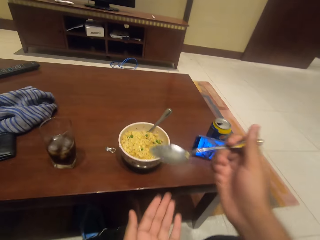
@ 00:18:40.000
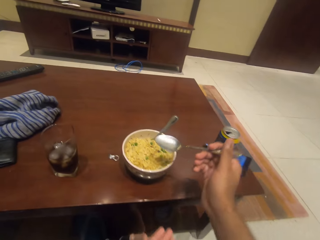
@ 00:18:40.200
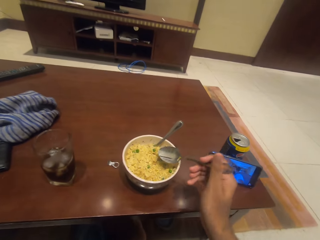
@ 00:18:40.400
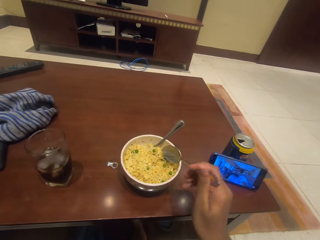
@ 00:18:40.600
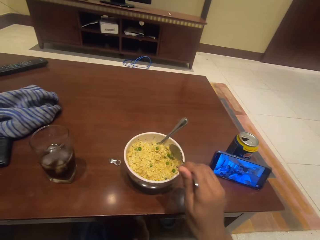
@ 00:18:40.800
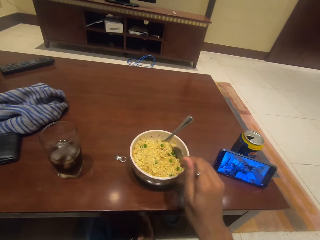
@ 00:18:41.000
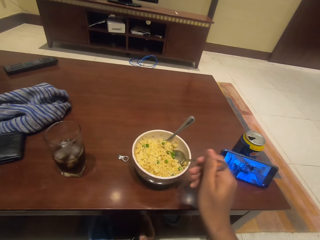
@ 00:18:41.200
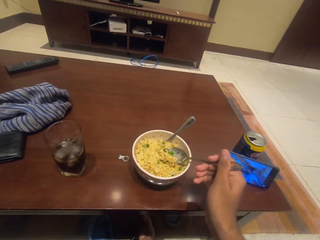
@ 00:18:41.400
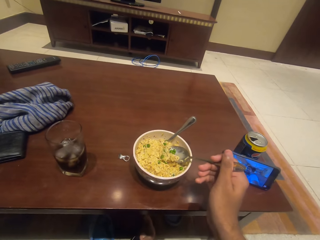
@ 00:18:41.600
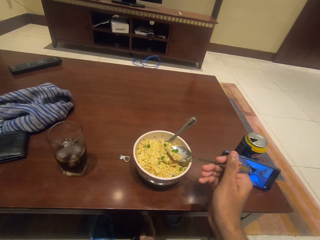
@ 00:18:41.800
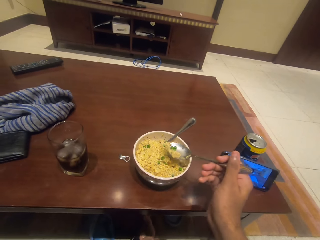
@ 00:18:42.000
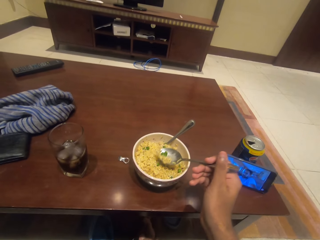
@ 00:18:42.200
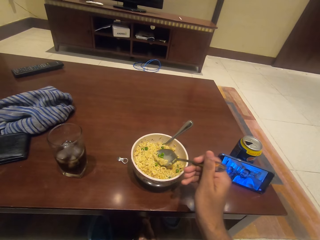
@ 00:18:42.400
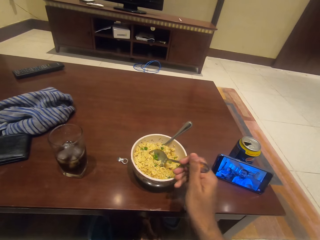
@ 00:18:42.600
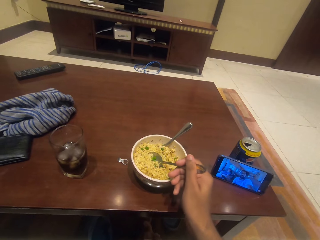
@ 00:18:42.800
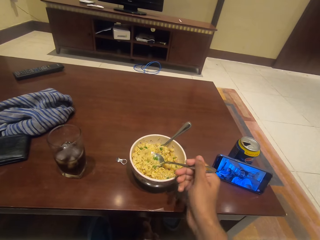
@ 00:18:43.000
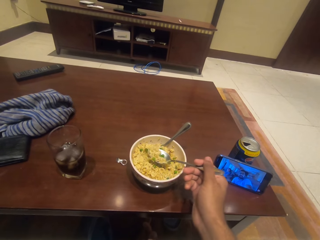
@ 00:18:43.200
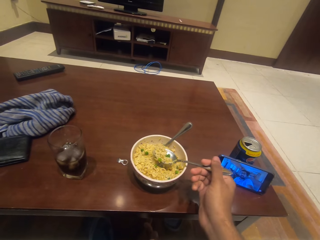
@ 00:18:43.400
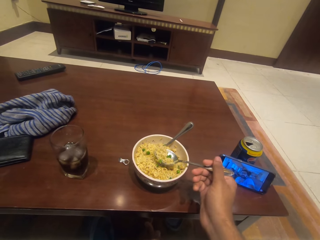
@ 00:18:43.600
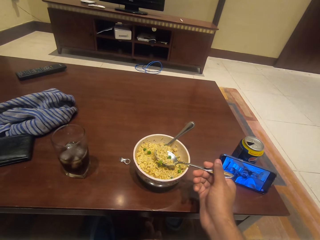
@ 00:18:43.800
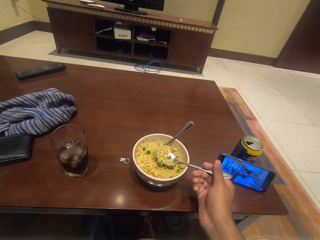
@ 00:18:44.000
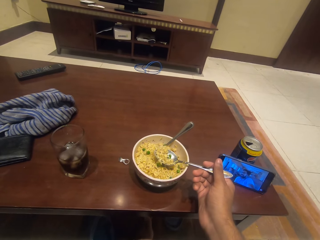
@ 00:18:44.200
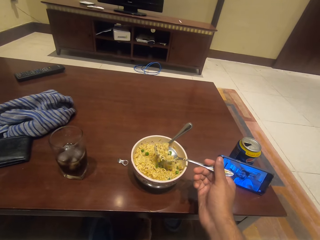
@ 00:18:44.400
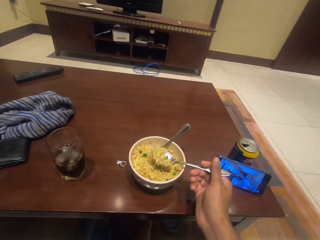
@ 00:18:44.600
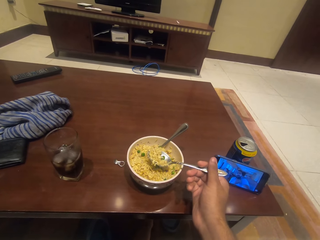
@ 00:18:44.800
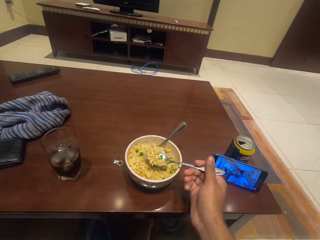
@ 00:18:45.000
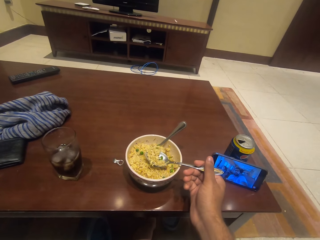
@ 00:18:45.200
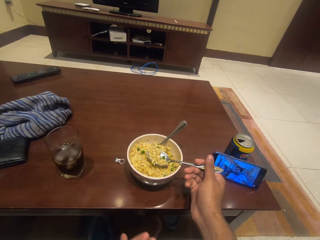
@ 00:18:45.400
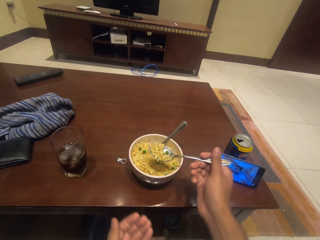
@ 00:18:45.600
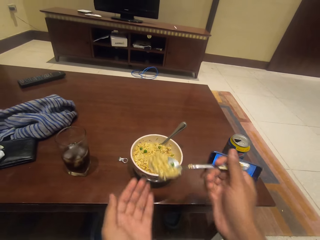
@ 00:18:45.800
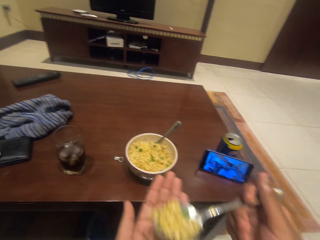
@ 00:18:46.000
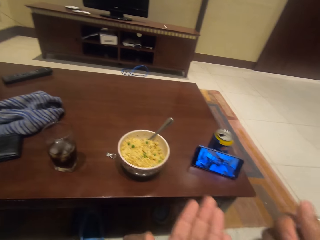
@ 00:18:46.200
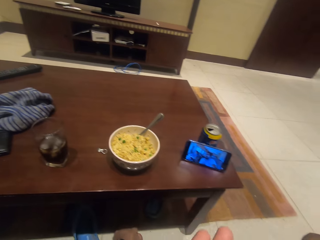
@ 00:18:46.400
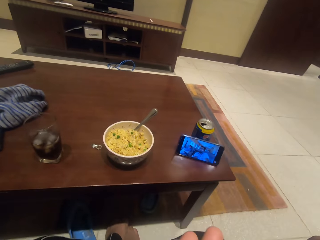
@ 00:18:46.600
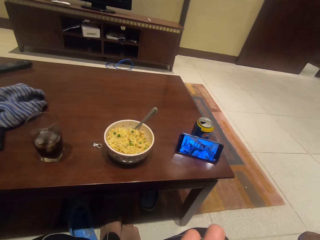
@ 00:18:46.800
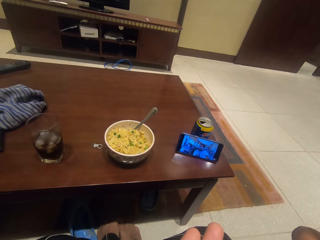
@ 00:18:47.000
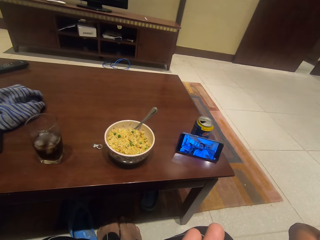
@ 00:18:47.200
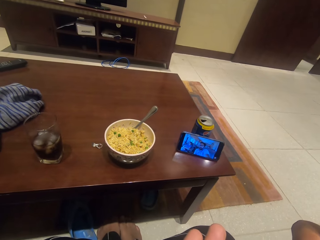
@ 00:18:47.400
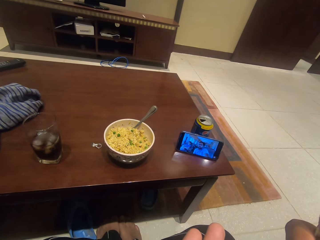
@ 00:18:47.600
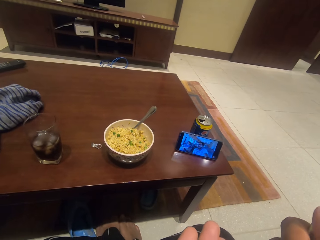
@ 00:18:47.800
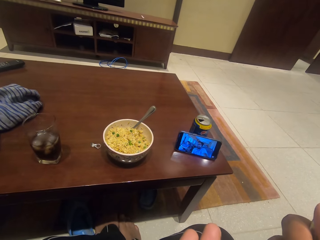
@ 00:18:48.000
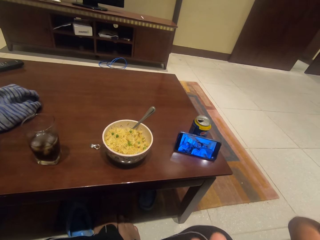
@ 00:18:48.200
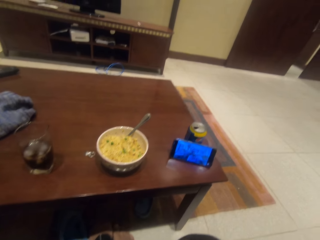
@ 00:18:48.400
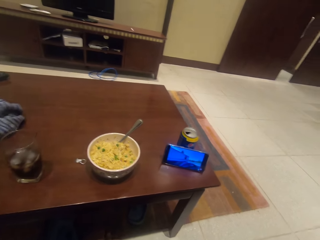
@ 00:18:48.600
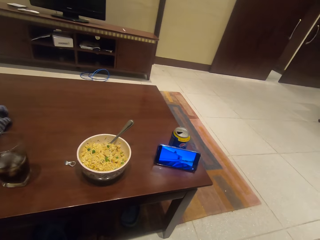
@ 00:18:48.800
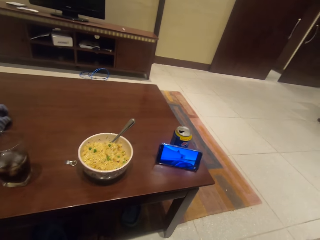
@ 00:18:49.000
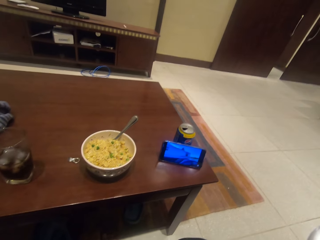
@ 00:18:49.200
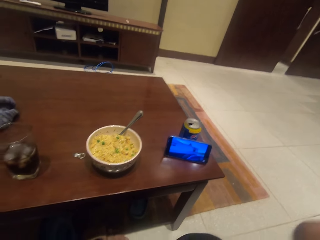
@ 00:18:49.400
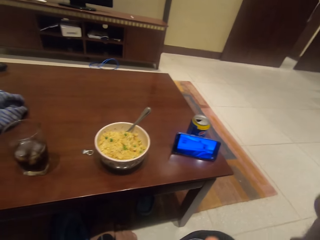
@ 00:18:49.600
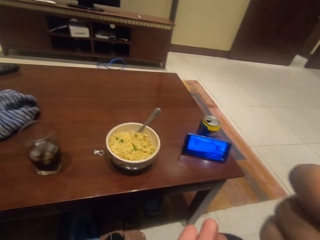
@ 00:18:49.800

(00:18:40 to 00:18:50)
The camera wearer scoops the food with the spoon. They eat the noodles in the bowl.

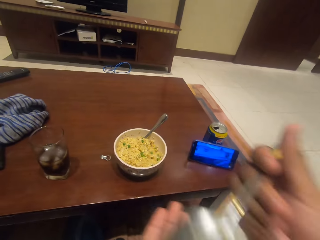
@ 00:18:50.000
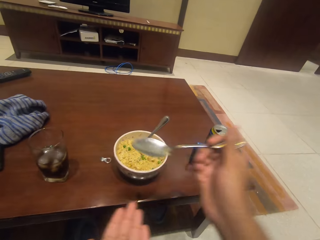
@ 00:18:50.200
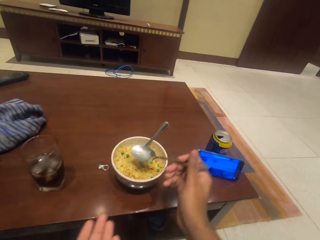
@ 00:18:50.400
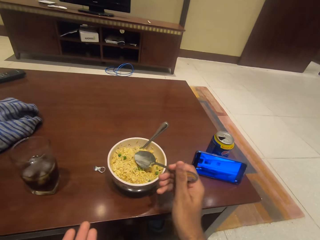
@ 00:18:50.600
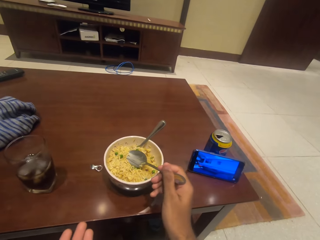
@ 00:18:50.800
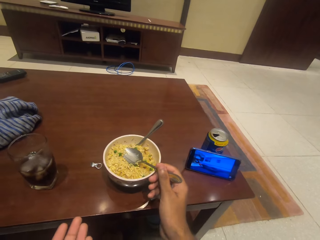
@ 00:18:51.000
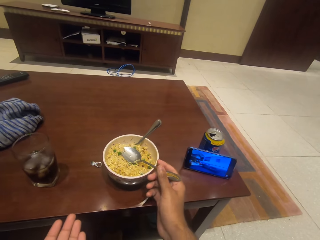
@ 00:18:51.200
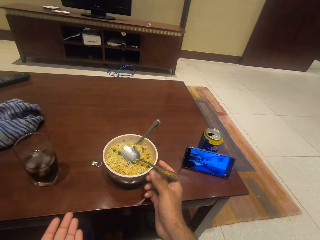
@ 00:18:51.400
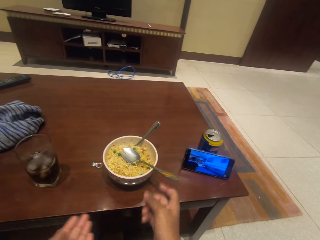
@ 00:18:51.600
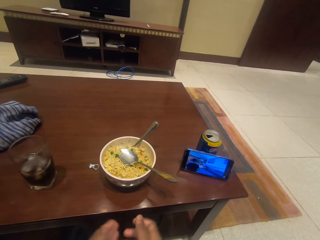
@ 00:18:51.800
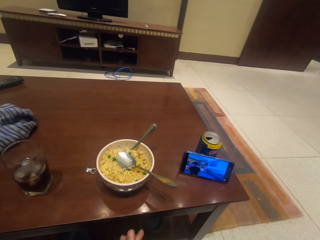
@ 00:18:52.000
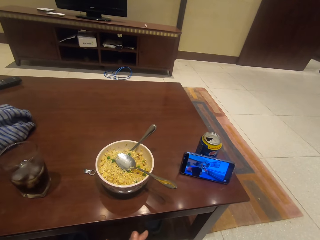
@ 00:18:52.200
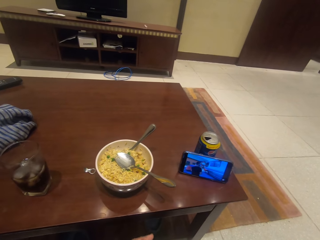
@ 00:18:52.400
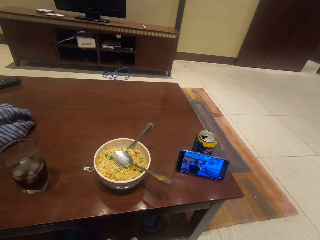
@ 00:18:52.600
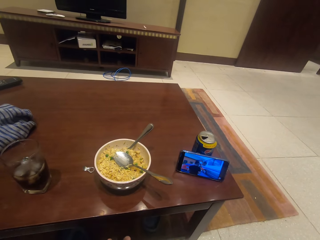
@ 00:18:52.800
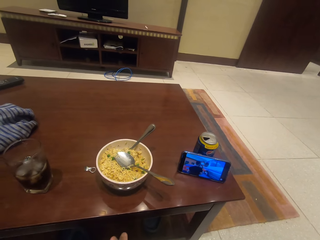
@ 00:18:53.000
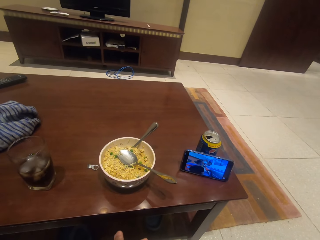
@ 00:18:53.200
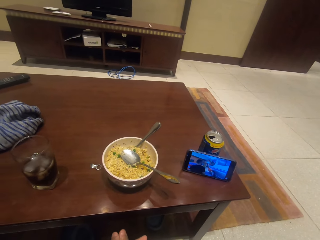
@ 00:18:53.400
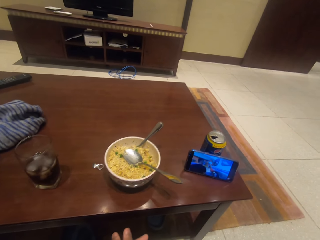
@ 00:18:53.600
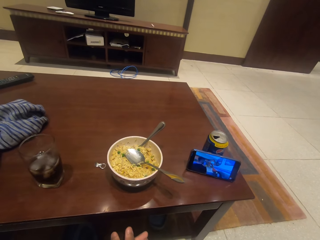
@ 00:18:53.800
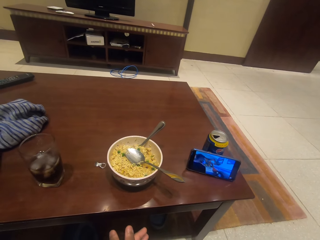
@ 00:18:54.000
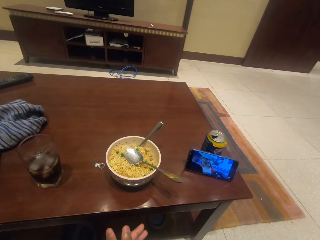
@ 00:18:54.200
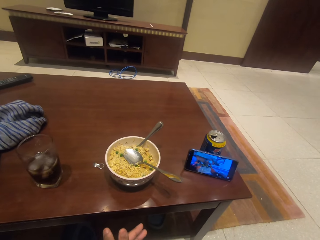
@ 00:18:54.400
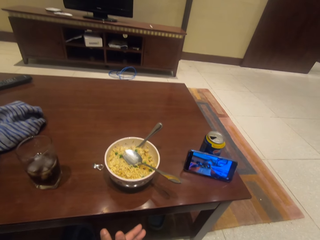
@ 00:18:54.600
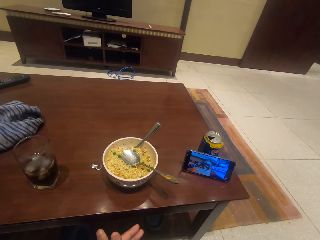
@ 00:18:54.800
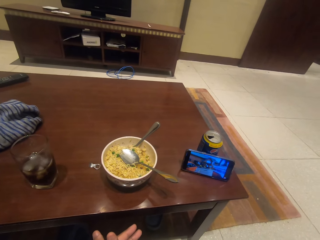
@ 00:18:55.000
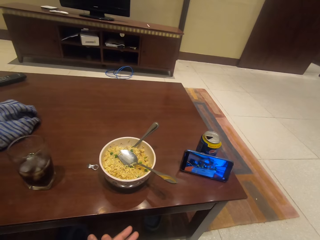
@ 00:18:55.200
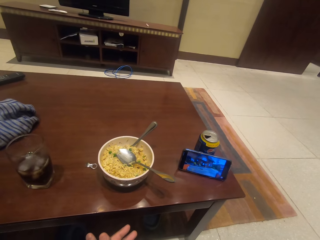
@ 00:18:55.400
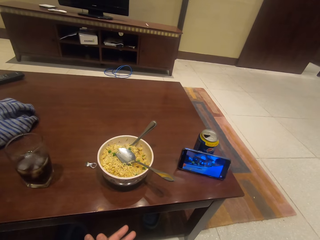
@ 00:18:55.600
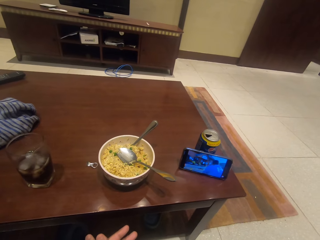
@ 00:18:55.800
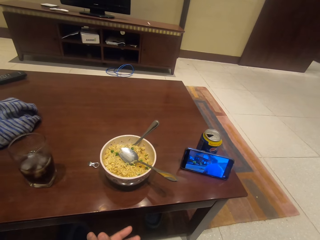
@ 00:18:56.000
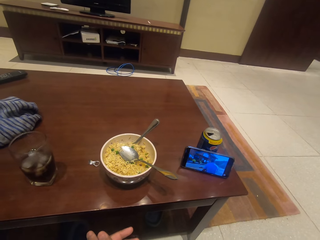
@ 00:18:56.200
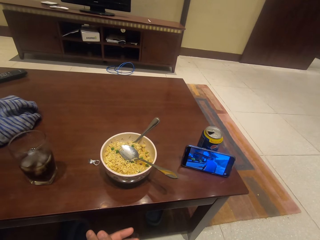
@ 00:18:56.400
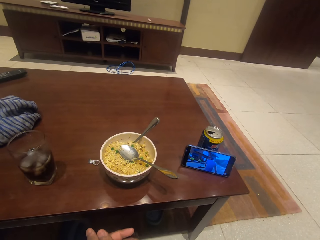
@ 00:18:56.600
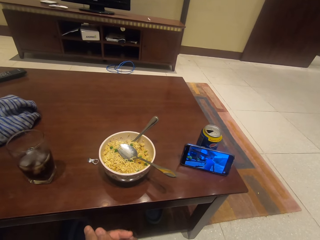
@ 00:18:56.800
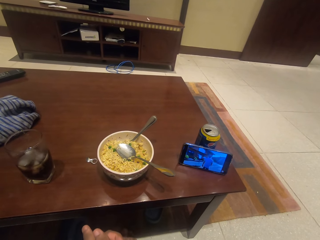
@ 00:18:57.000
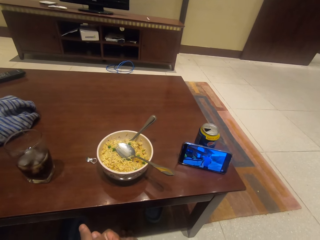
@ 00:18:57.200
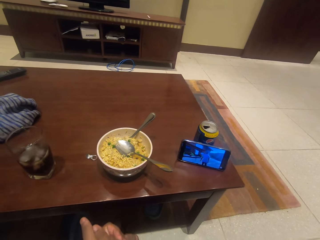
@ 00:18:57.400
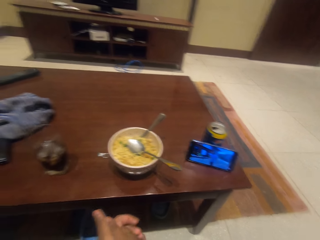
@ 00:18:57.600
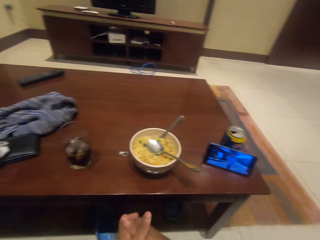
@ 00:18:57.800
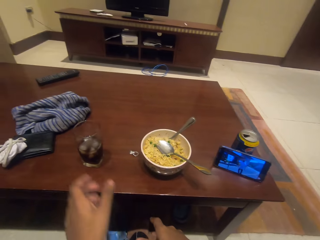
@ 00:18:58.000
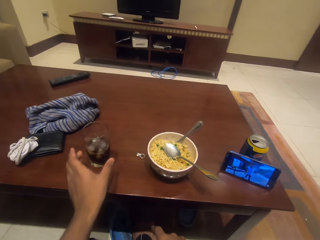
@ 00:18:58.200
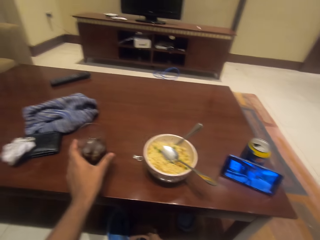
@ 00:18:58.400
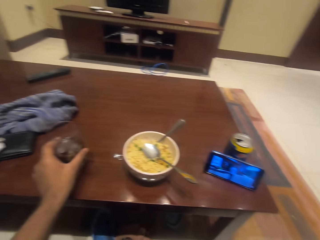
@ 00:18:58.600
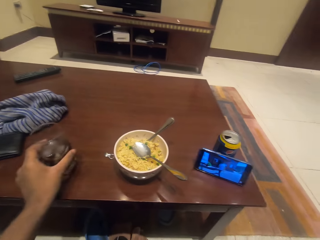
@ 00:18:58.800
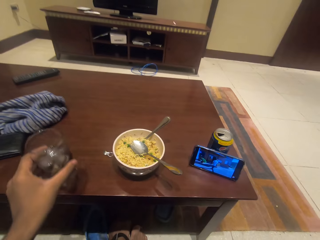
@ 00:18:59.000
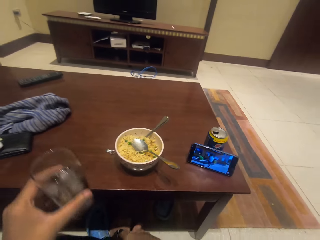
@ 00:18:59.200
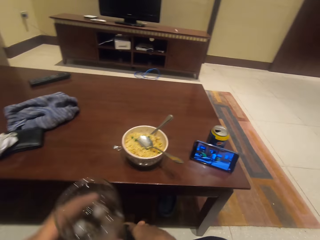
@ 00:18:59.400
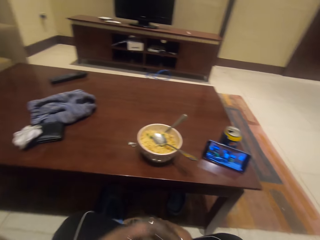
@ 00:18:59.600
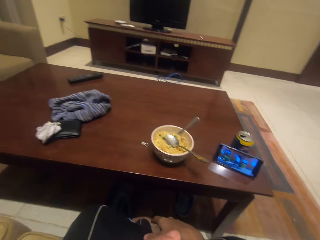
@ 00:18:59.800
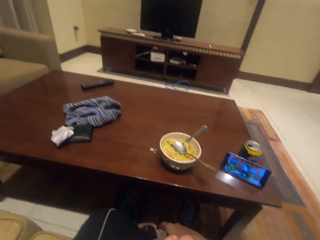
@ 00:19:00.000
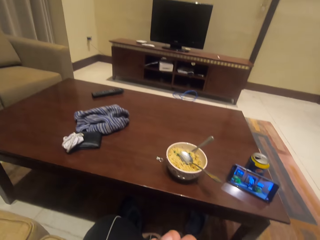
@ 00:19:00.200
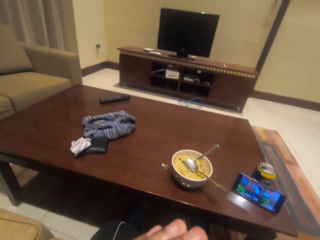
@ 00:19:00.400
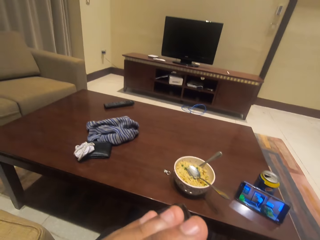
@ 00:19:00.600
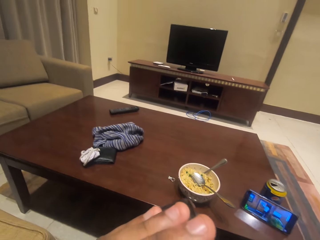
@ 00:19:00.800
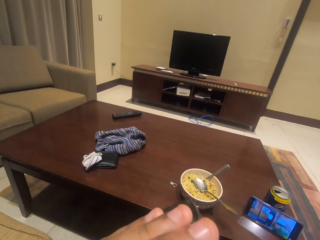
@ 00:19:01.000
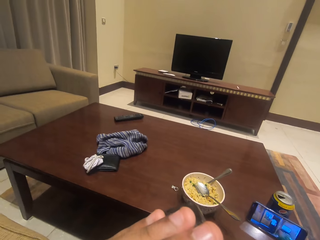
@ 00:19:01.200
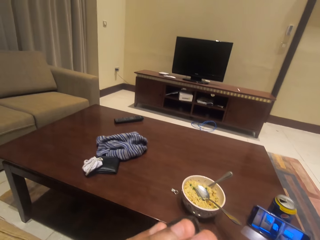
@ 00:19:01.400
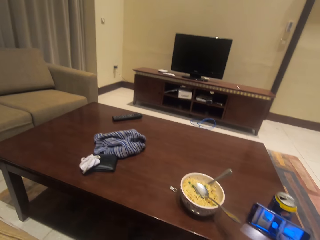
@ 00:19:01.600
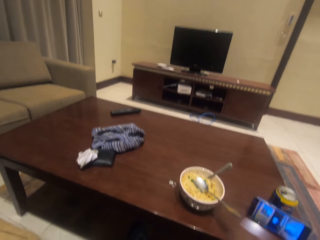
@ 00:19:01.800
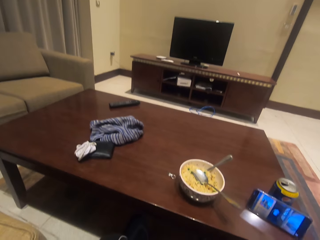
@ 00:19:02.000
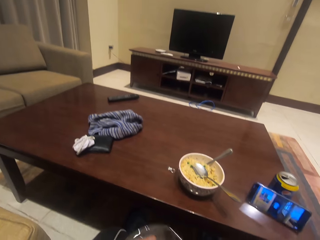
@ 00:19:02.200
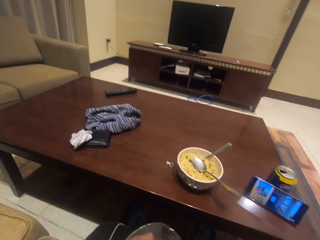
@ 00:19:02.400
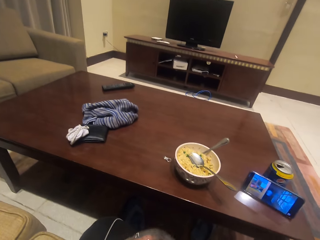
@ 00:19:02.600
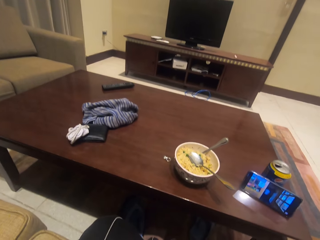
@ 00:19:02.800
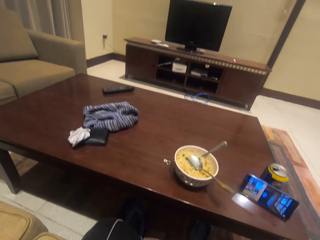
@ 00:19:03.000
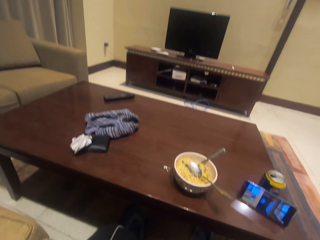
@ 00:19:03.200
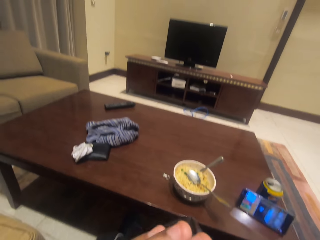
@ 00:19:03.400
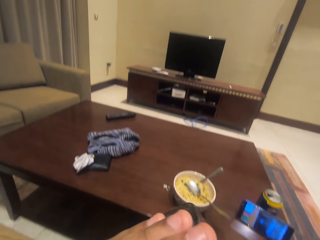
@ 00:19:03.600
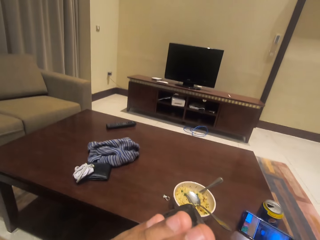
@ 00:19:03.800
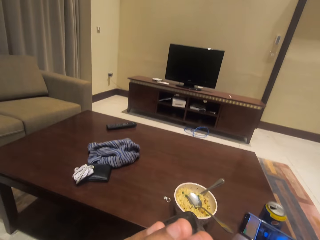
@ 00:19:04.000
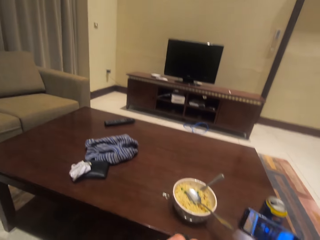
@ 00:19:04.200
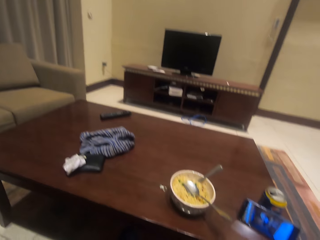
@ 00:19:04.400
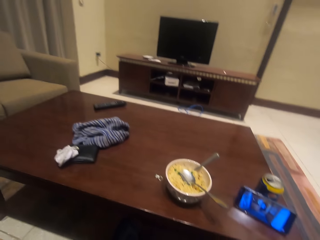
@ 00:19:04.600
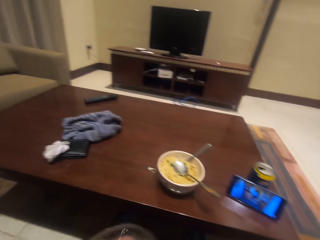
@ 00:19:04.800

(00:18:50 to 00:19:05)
The camera wearer puts the spoon in the bowl. They take the drink from the table. They sip the soda.
